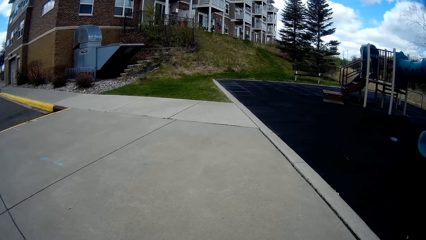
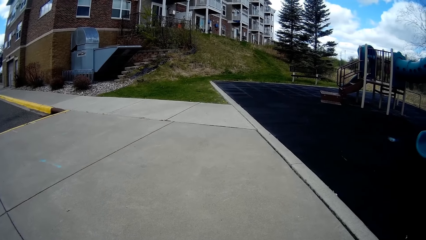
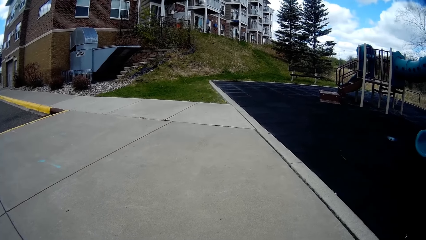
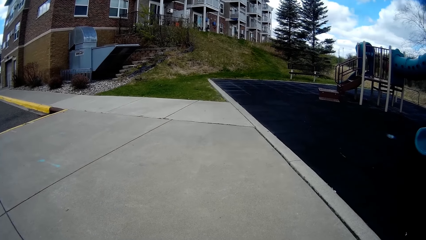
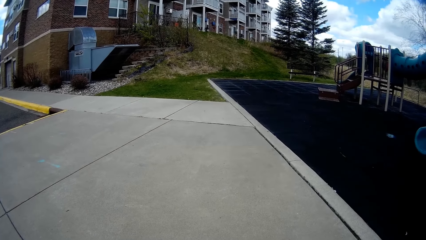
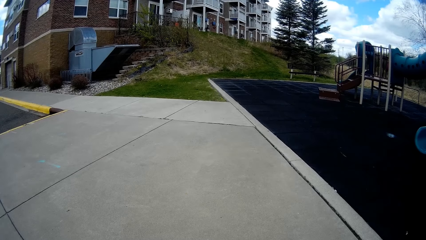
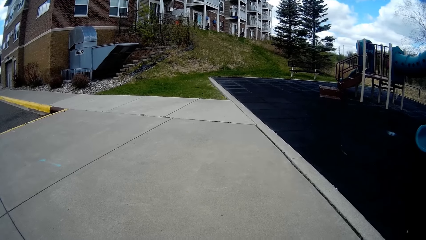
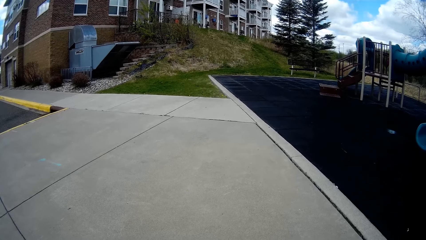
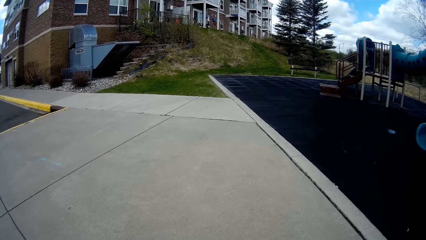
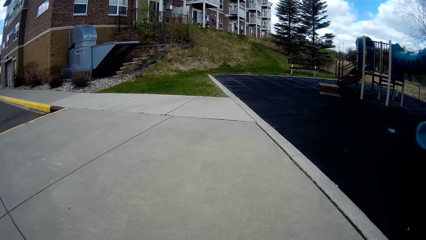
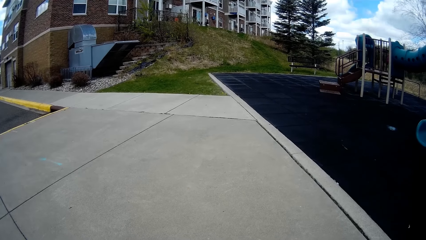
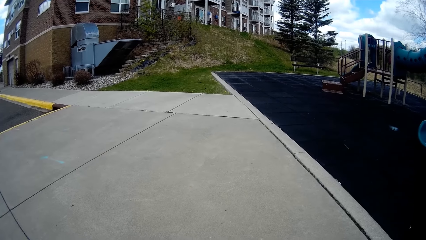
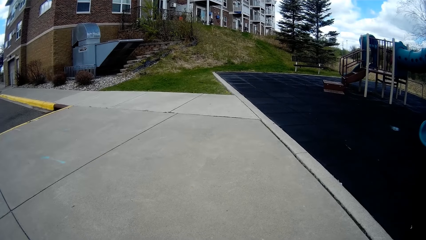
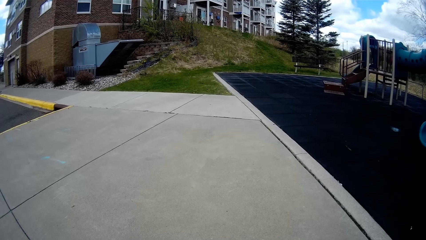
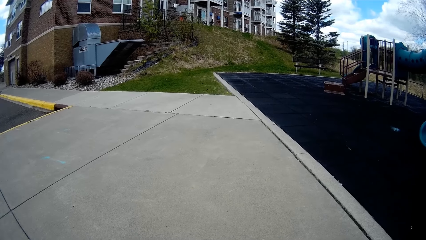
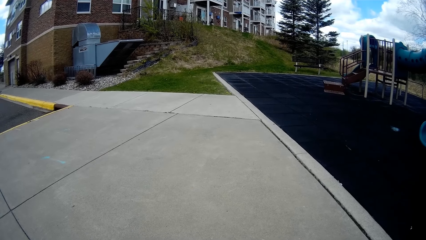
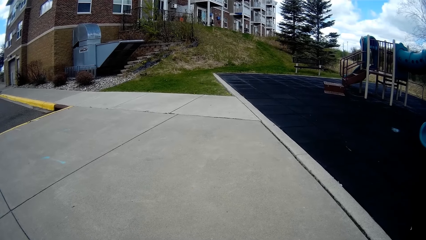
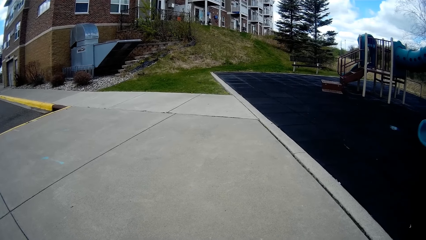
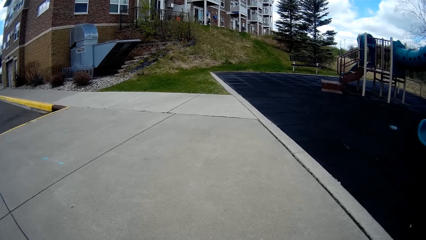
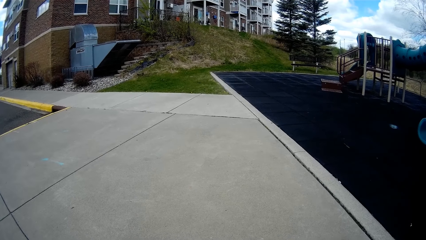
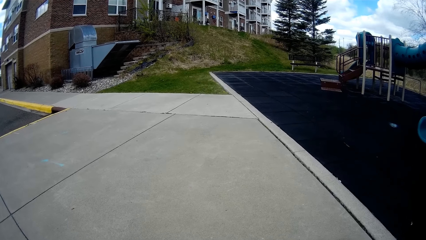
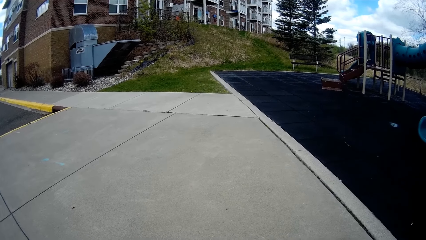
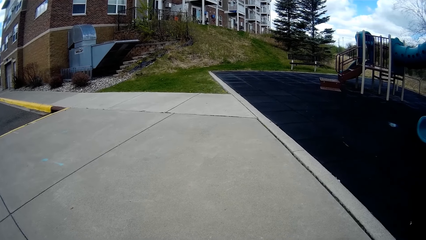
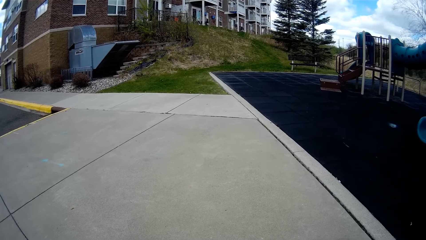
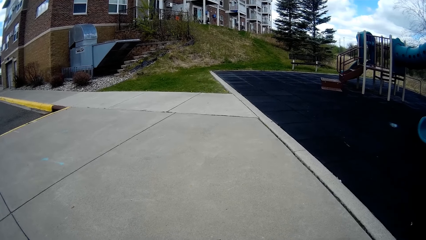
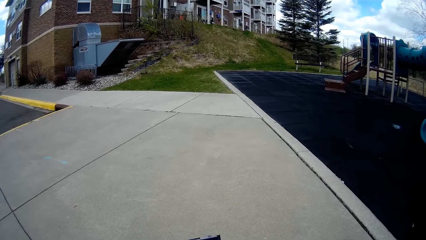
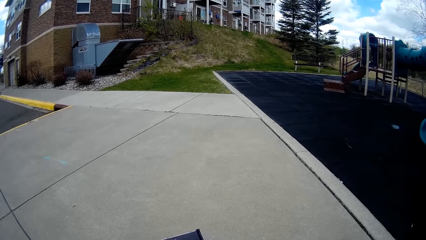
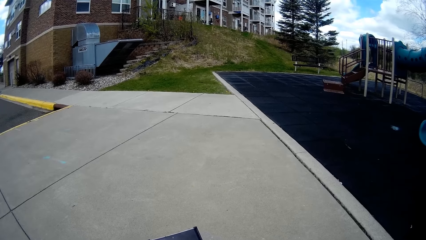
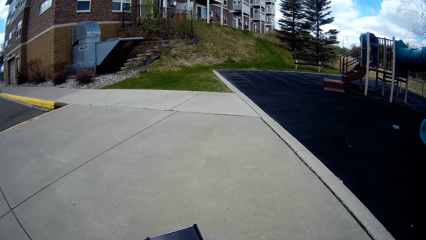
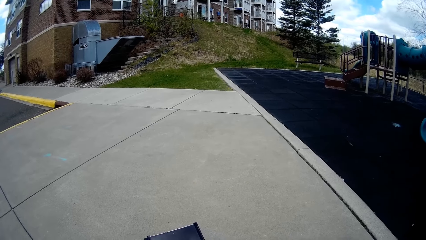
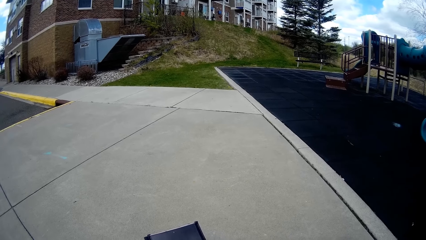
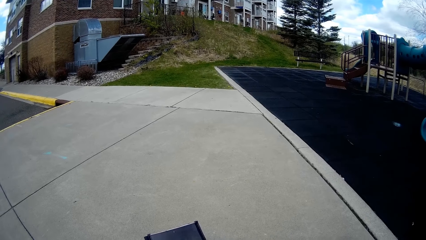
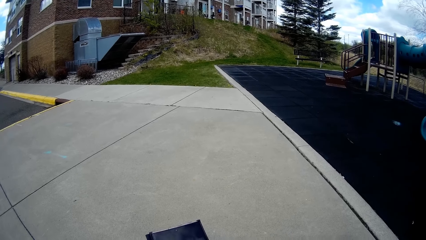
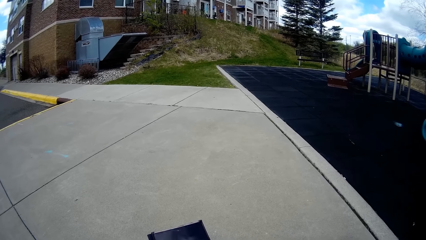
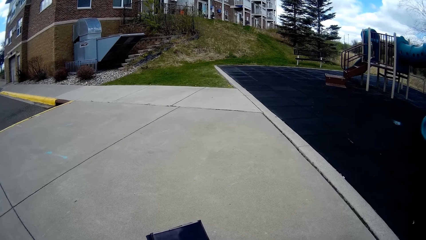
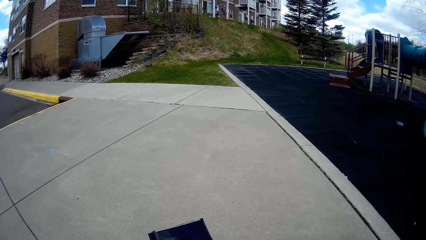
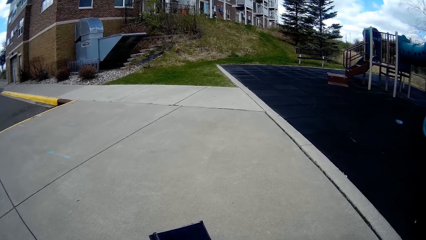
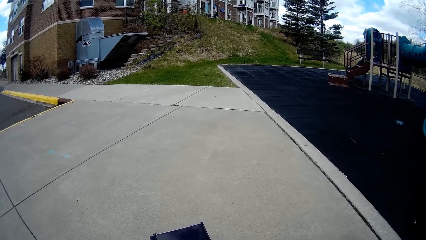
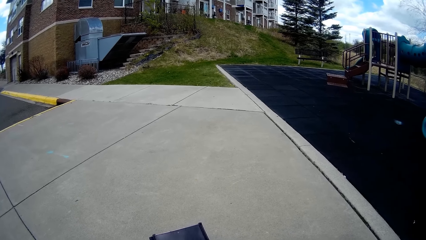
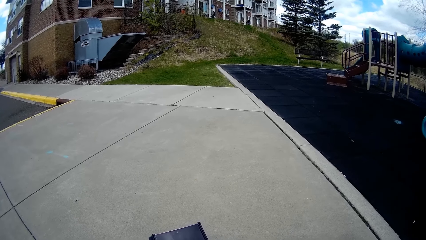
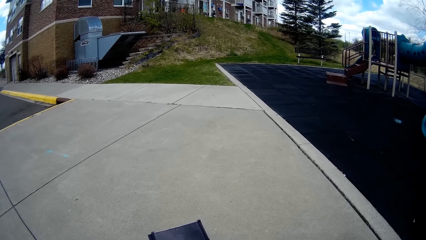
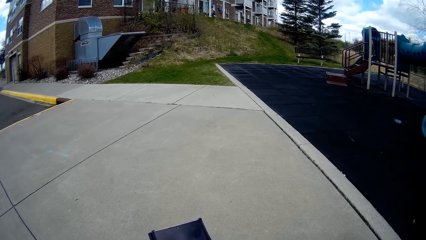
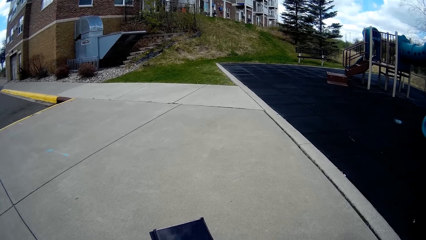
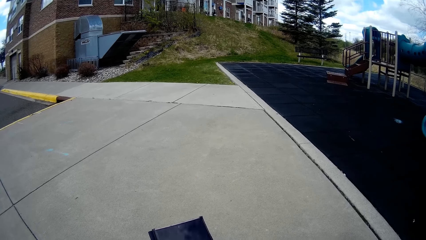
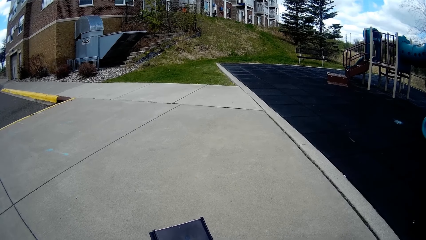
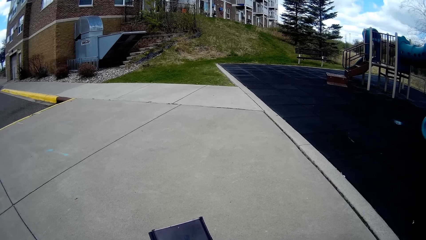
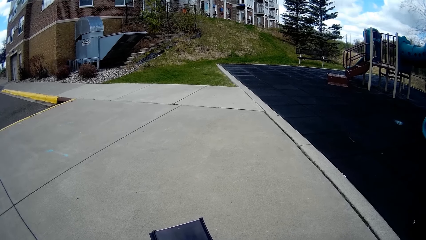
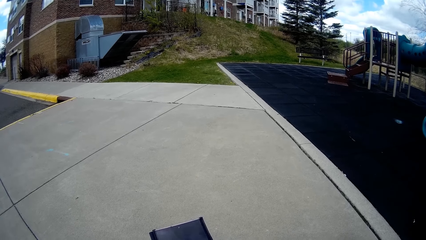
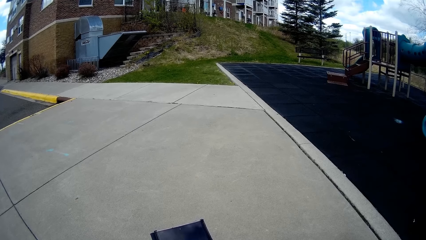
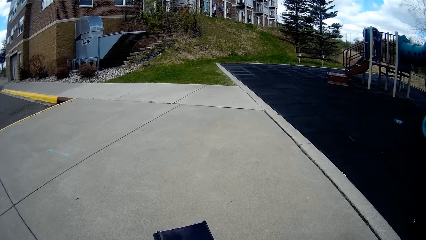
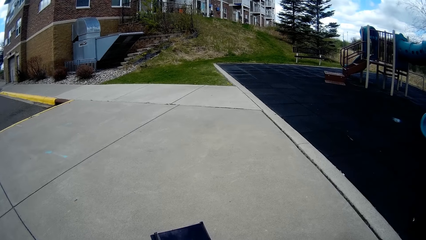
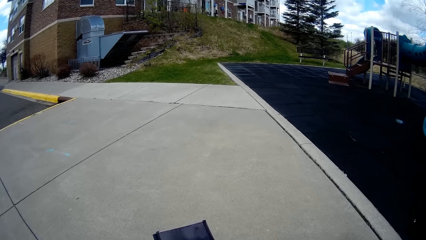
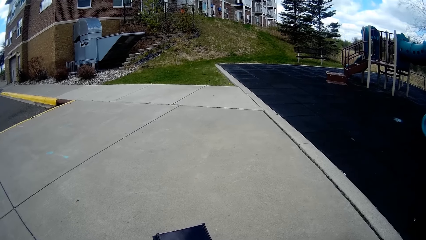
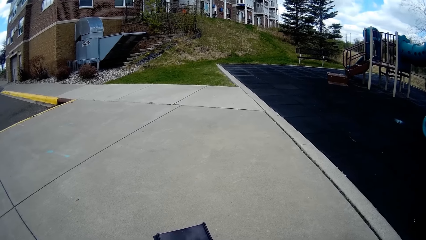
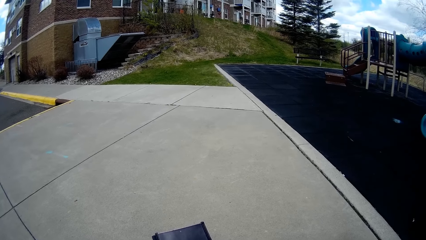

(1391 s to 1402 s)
The camera wearer operates the phone.

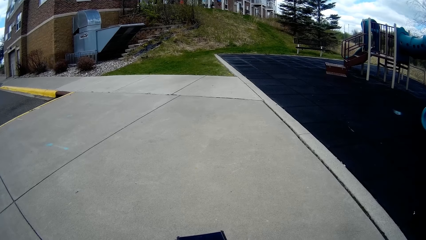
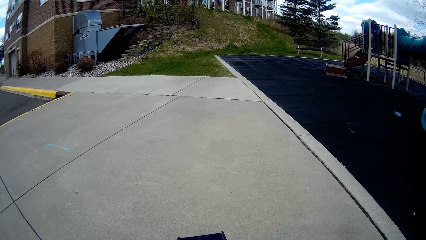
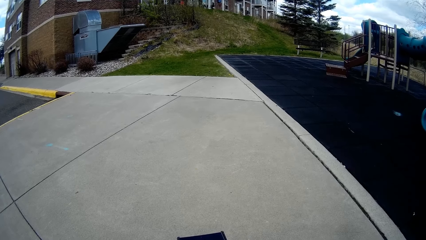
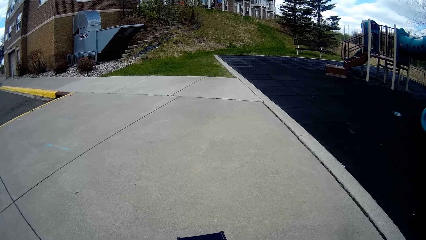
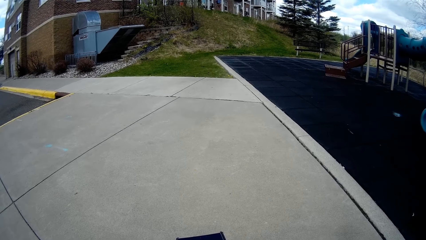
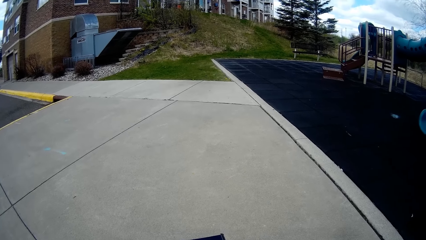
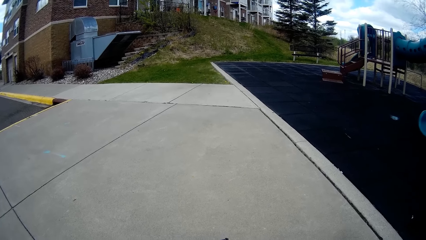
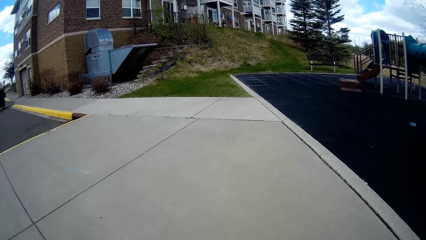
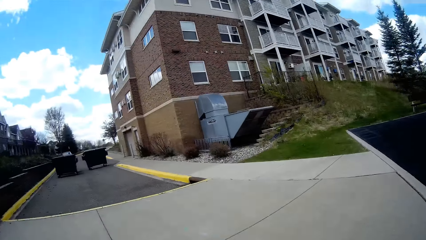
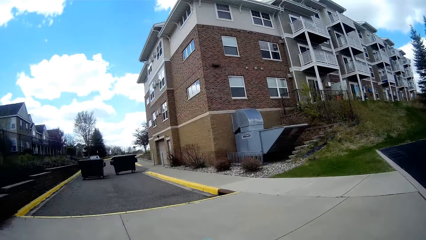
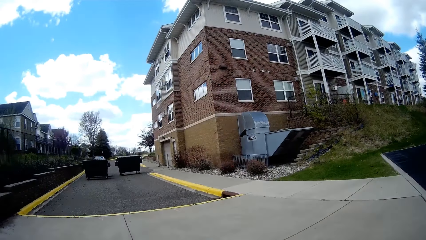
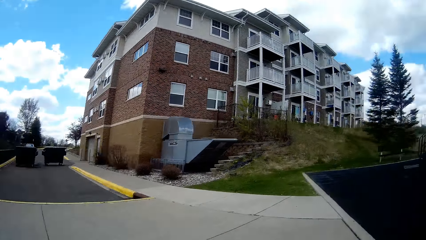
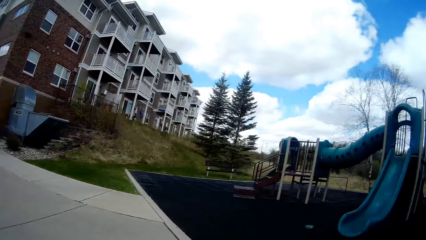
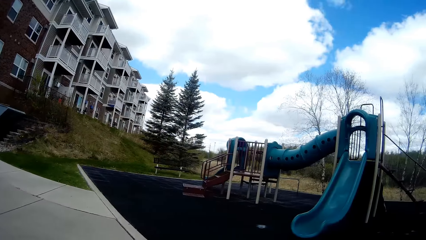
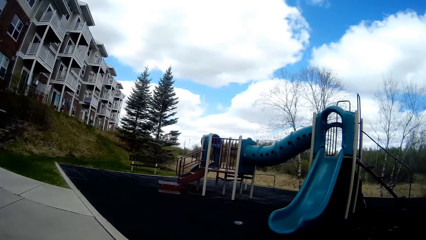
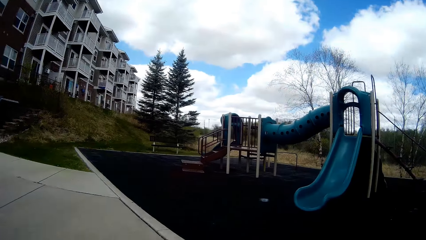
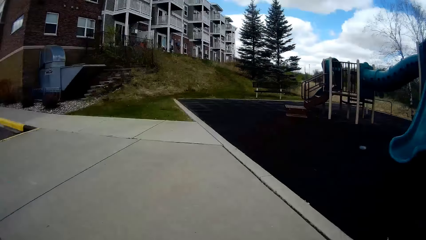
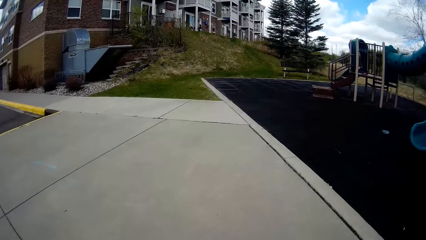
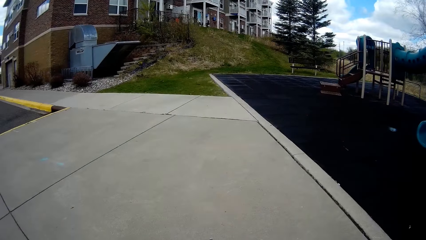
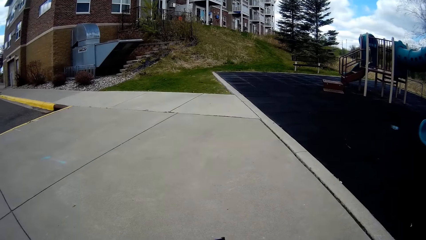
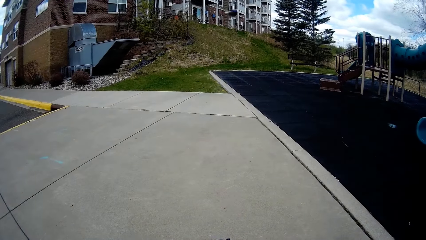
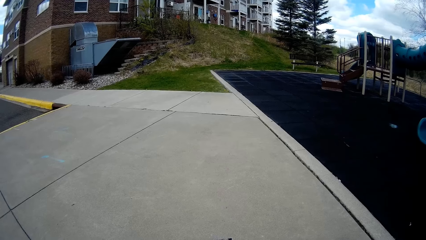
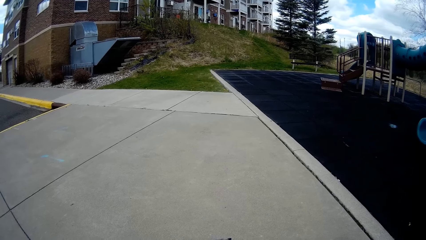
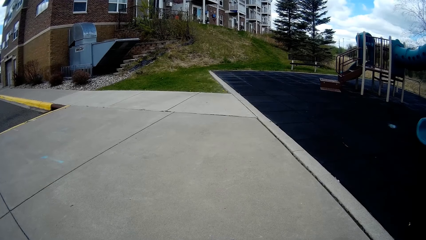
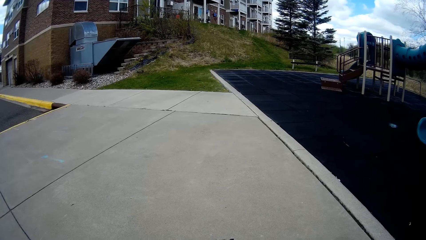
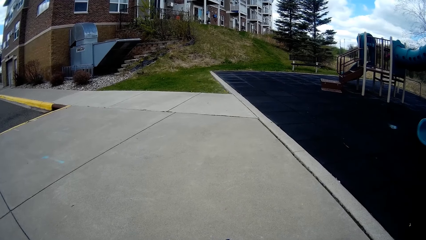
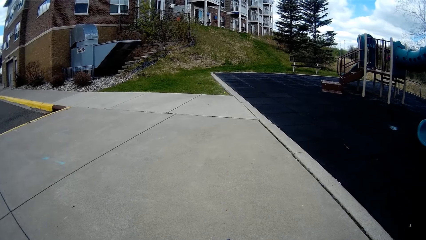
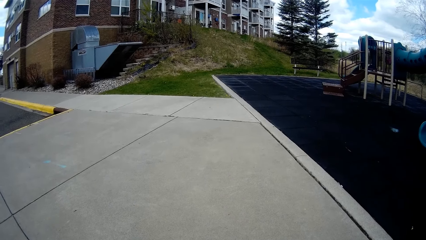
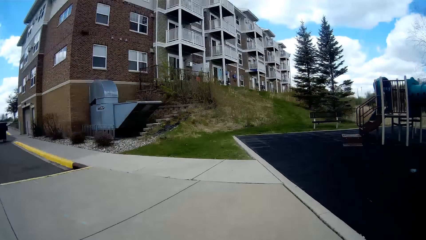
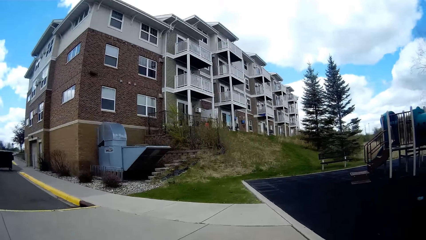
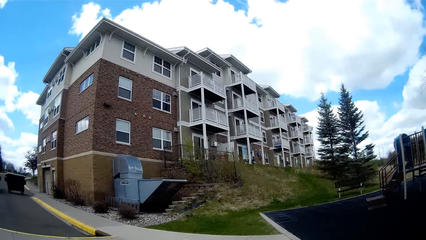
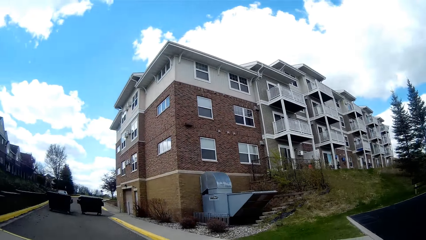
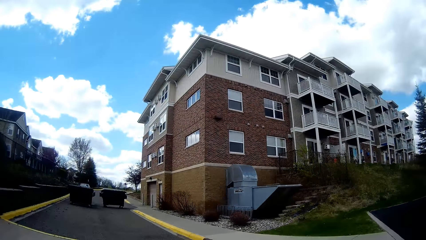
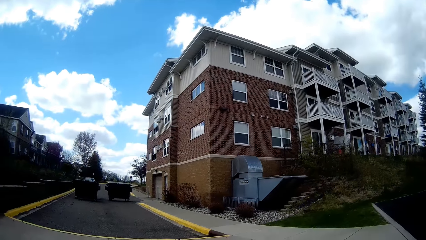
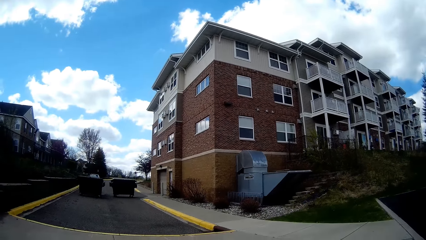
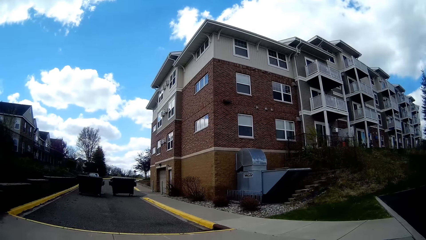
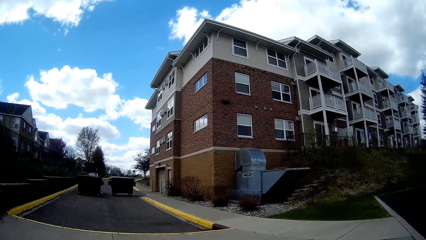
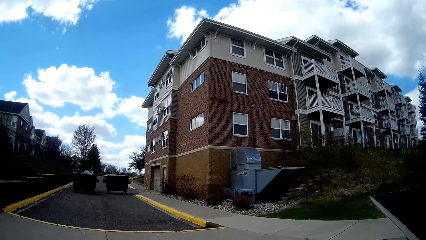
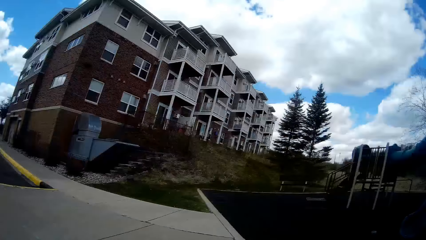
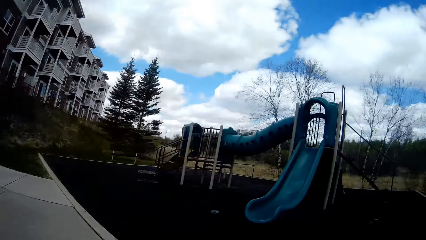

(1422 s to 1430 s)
The camera wearer looks around the compound.
